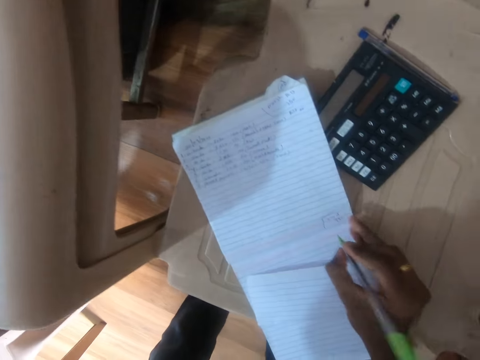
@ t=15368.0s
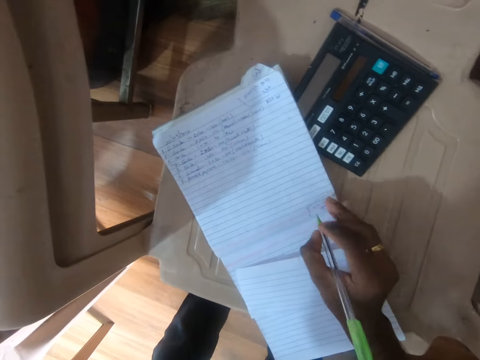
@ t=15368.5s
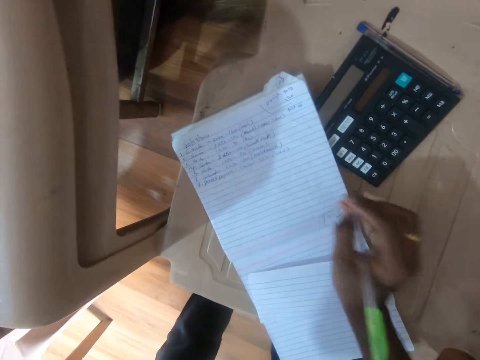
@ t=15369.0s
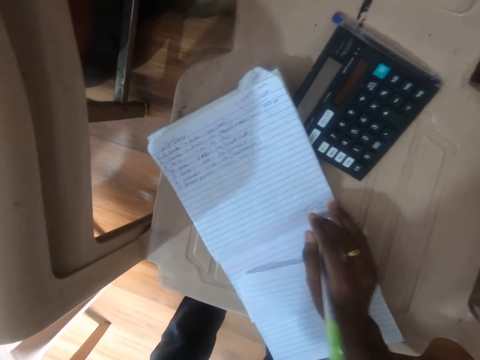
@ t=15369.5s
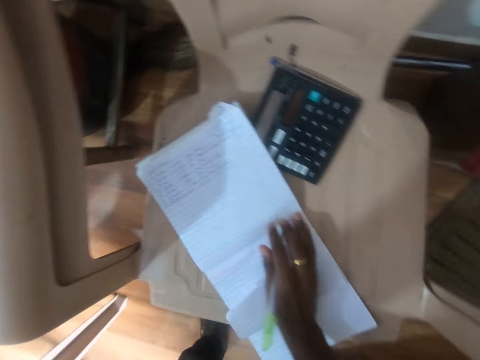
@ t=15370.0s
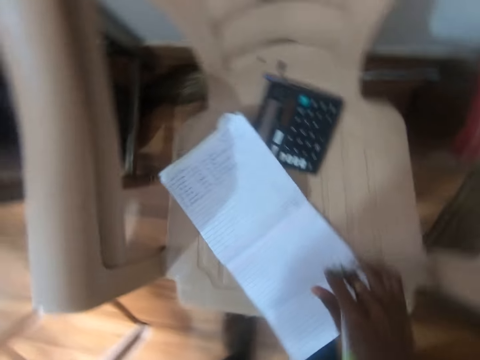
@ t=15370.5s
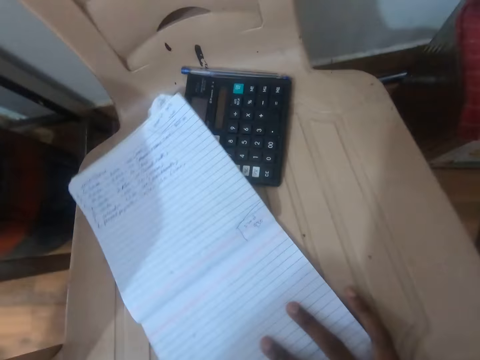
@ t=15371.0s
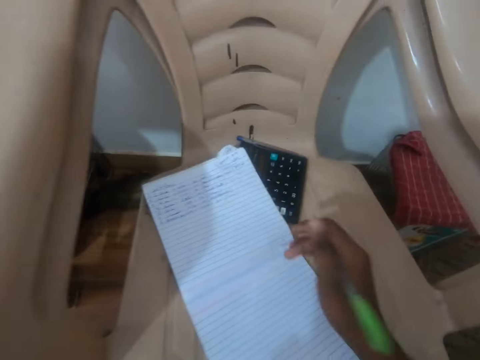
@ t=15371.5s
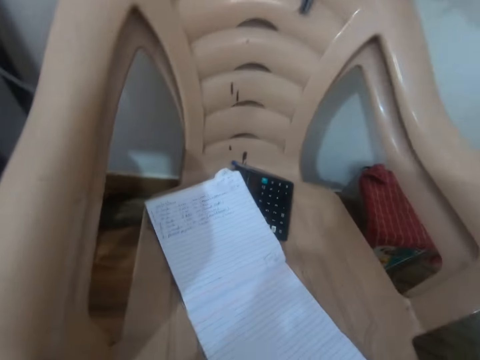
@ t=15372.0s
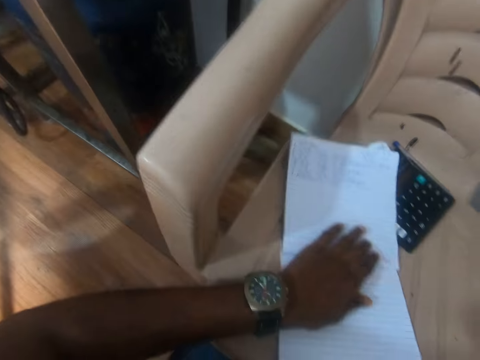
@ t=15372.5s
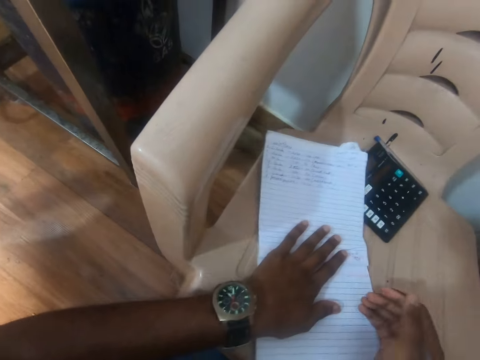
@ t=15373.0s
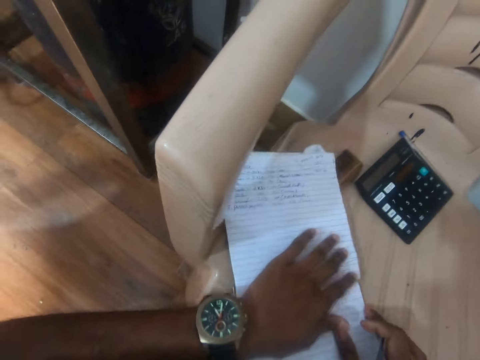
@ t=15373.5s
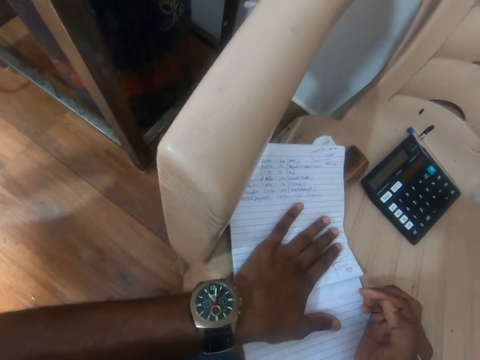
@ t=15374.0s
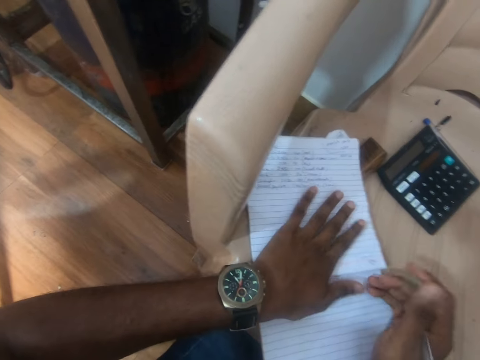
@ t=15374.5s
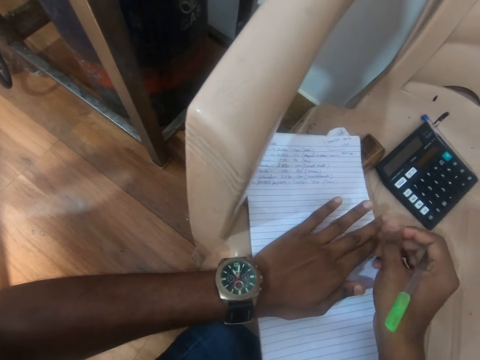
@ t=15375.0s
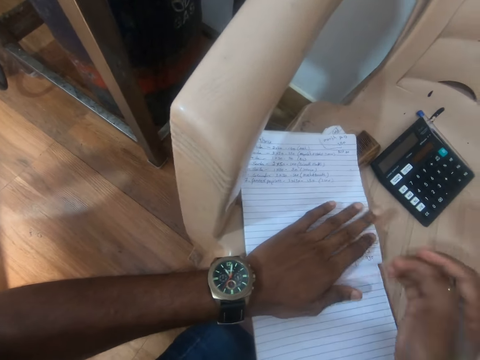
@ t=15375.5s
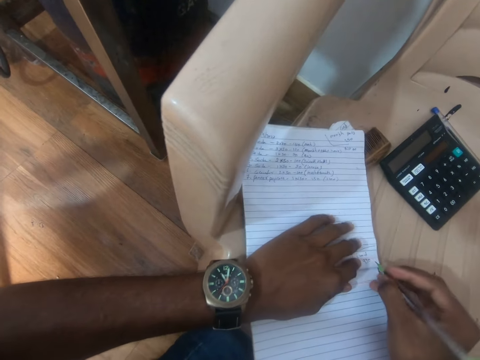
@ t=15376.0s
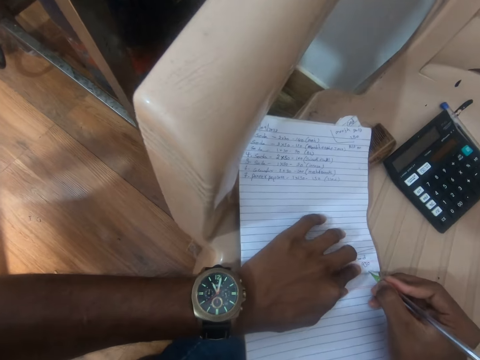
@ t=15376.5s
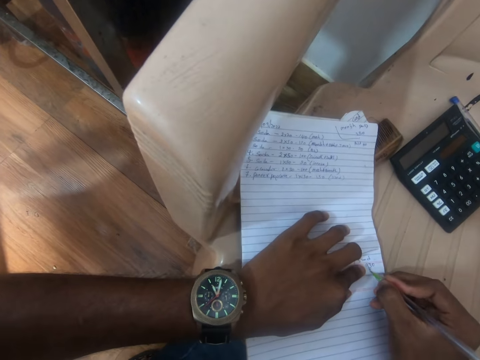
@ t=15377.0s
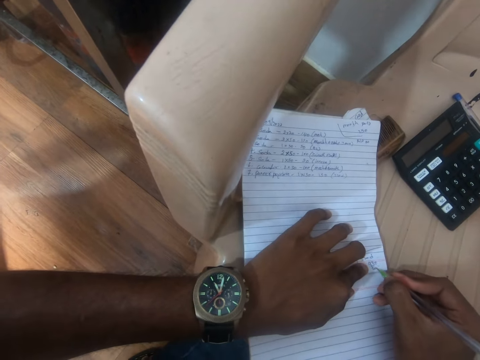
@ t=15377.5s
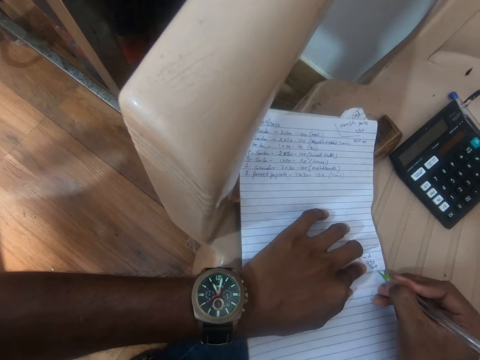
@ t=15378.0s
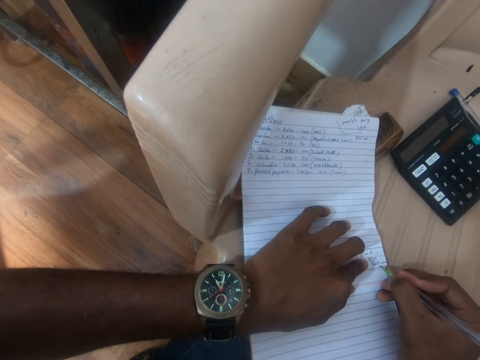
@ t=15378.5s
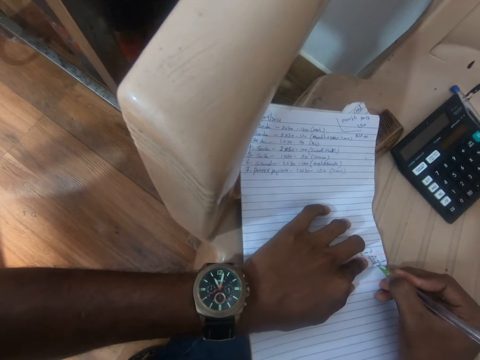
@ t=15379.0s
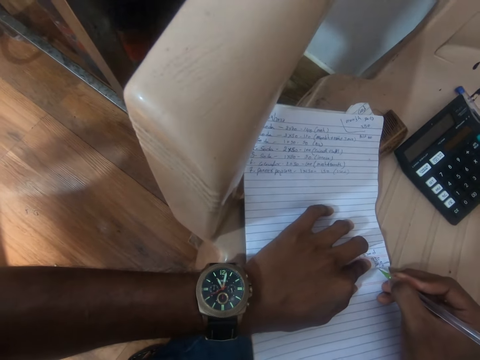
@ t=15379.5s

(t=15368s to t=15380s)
The camera wearer touches on the book with the pen in his right hand. He writes on the book with the pen. He moves the book on the chair with his right hand. He adjusts the book on the chair with his left hand. He rubs his left hand with his right hand. He adjusts the book on the chair with his left hand. He writes on the book with the pen in his right hand.

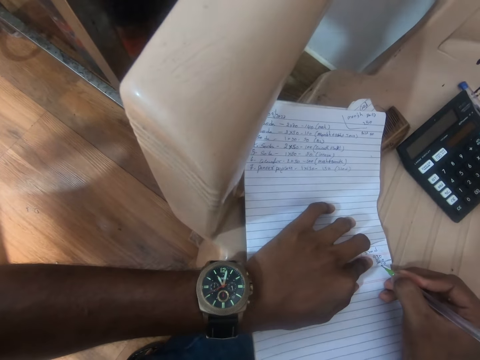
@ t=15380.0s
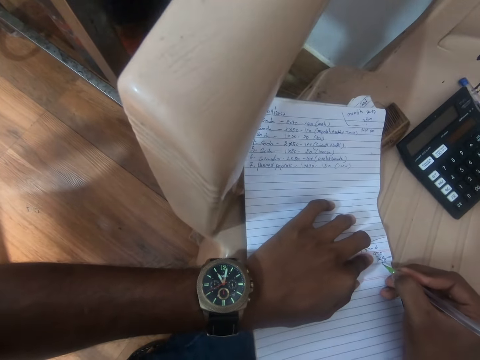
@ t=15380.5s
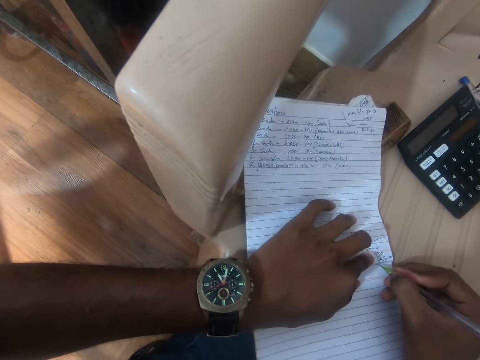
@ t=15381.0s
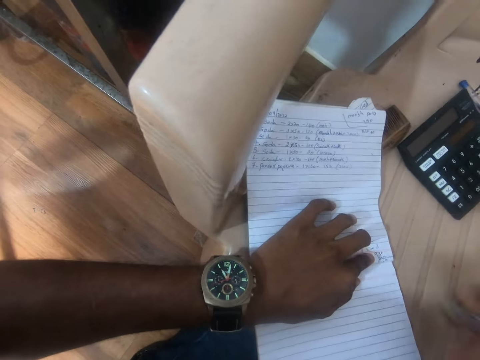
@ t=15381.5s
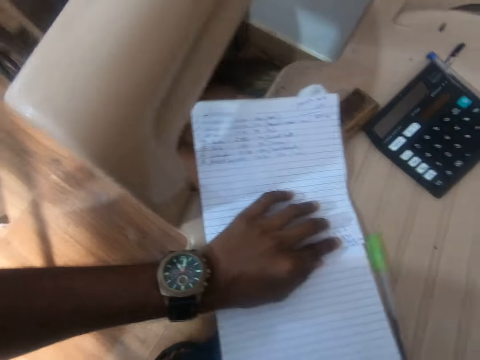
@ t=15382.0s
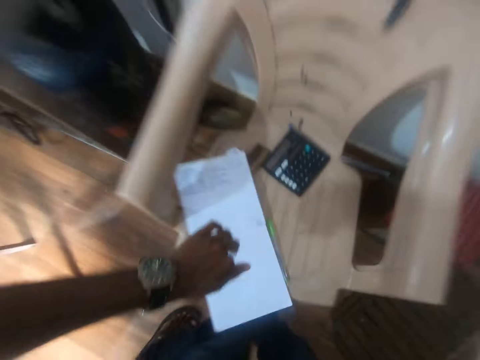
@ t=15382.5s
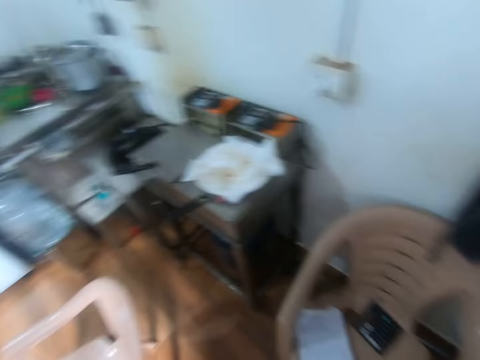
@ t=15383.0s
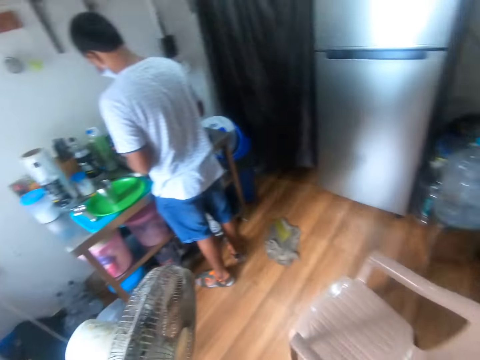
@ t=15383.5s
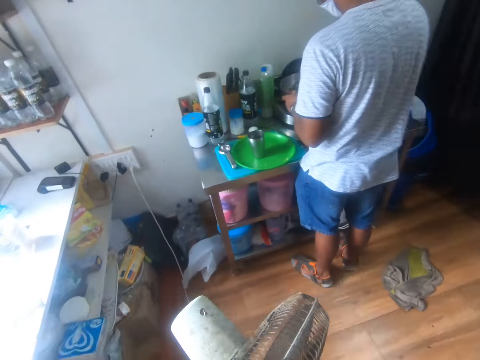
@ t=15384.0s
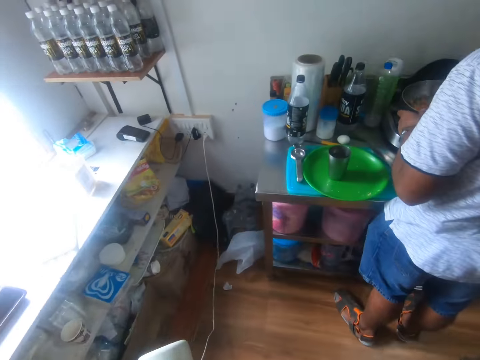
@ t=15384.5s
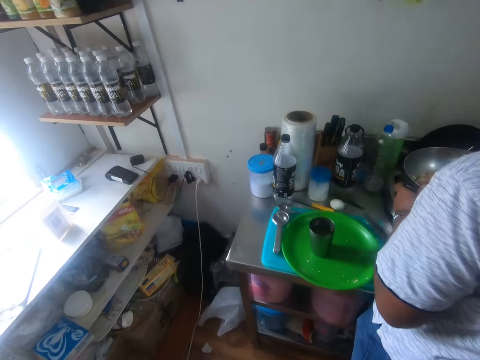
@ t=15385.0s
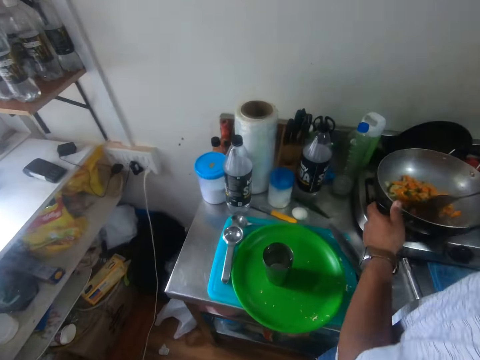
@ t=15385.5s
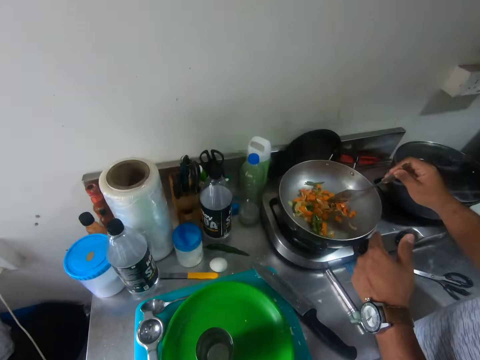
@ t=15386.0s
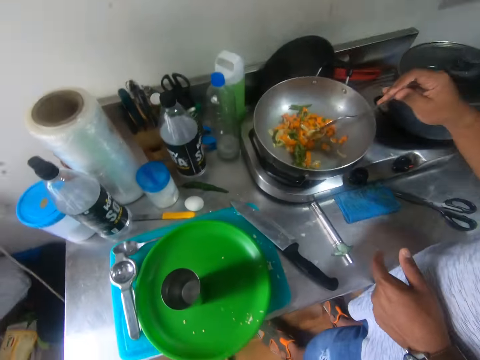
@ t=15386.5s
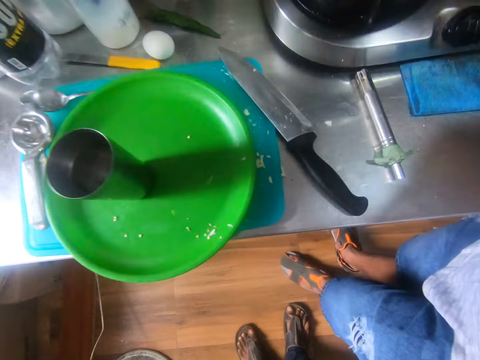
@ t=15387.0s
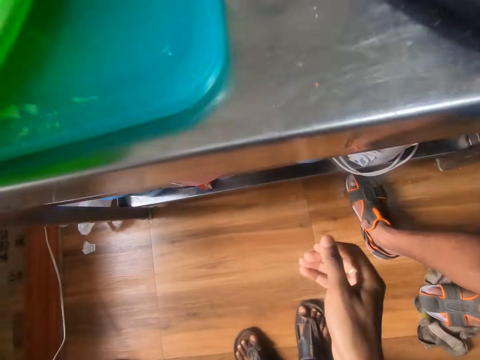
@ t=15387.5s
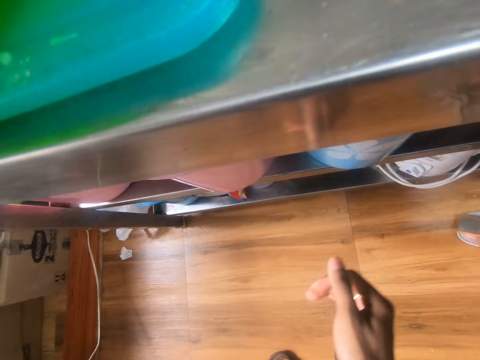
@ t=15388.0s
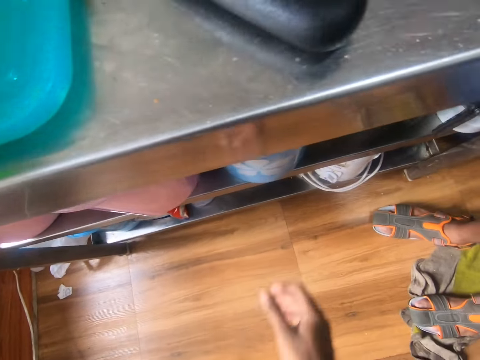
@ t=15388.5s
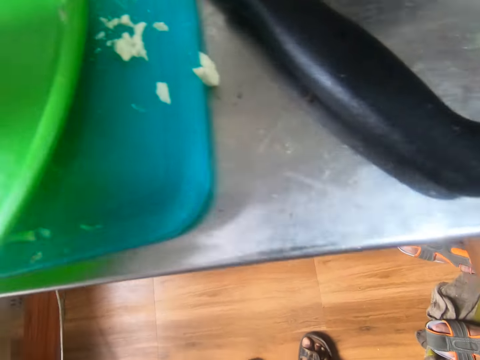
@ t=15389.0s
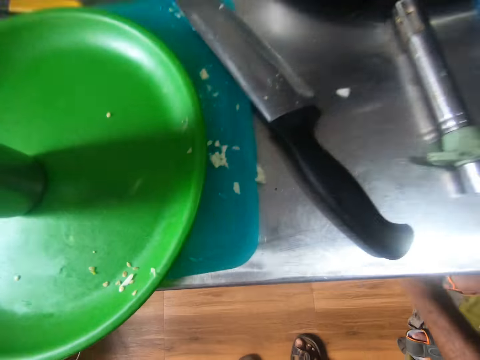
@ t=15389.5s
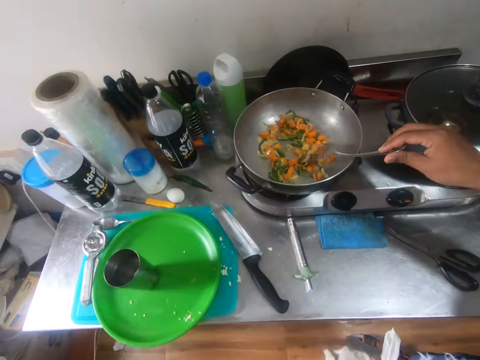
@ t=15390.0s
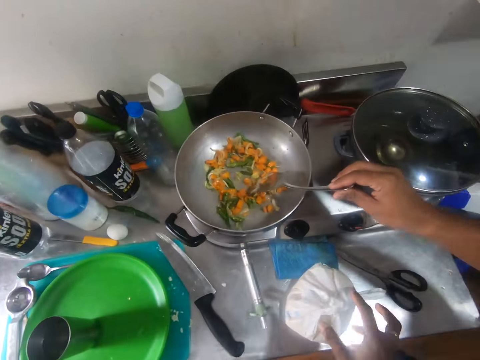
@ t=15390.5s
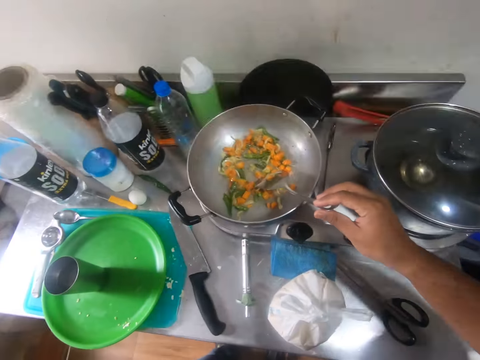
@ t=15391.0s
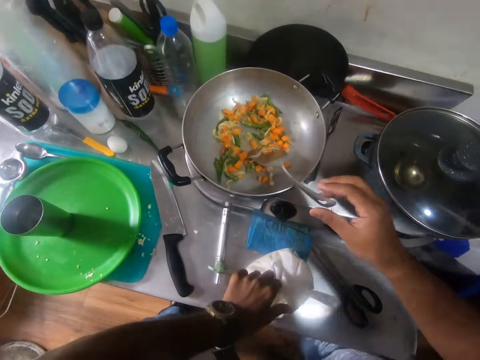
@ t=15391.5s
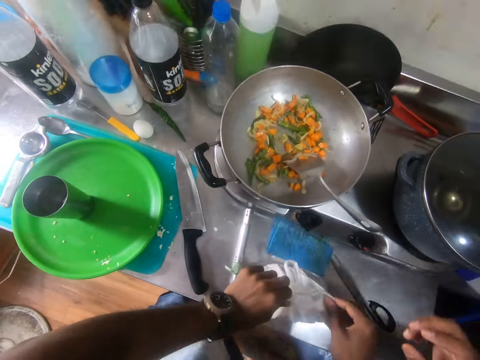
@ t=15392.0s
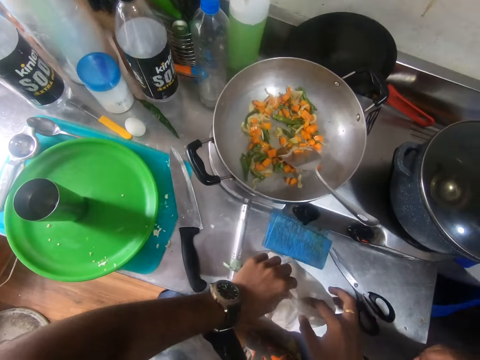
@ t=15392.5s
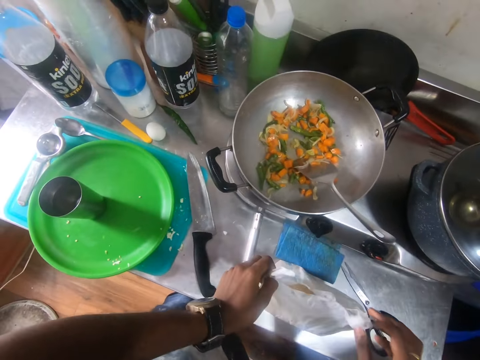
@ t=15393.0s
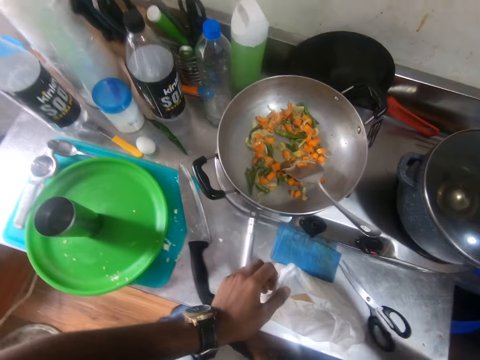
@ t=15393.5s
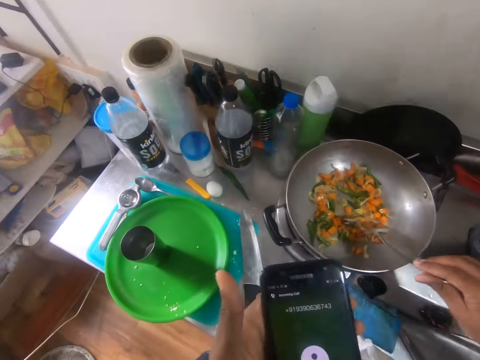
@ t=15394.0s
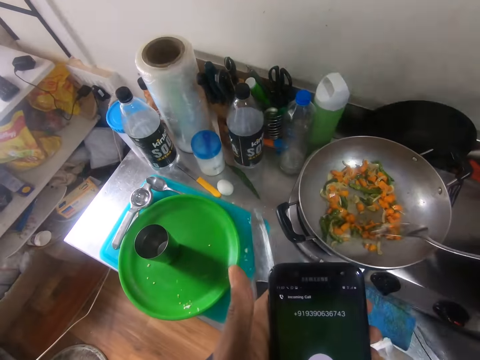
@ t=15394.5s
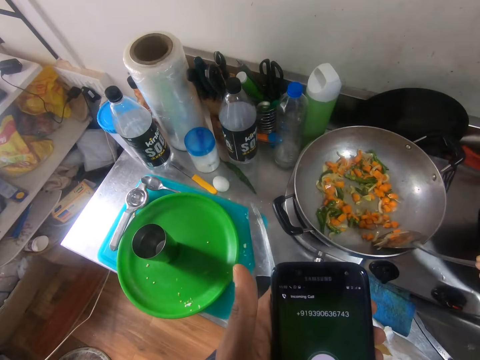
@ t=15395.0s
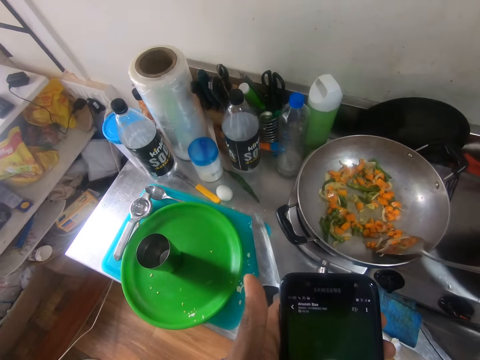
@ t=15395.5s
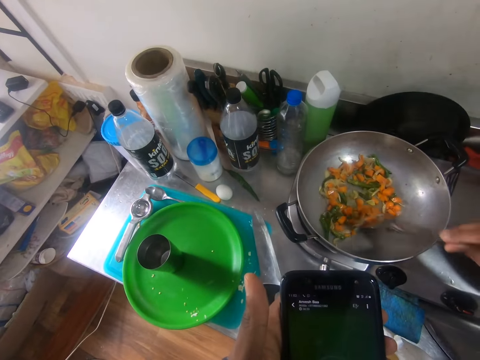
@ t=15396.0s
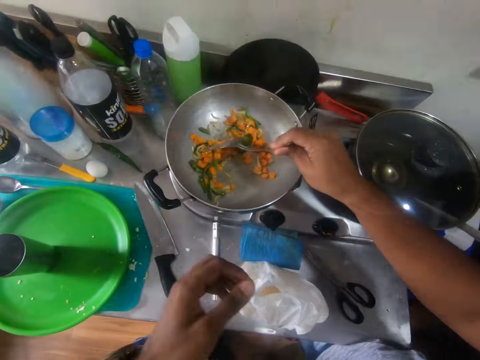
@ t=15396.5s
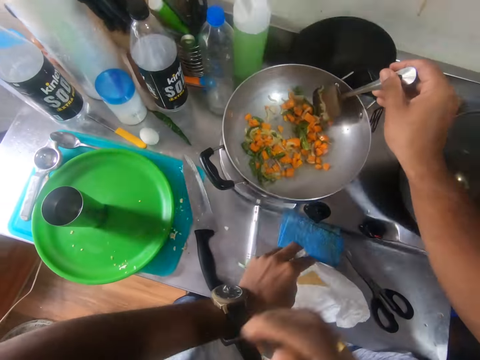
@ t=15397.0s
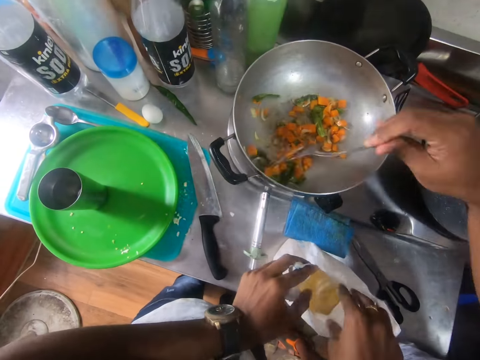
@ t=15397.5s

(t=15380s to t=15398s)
The camera wearer places the phone on the table. He drops the pen in his right hand on the chair. A man mixes vegetables in a pot on a cooker on the table with the spatula in his right hand. The camera wearer picks up a polythene bag of rice from a shelf of the cabinet with his right hand. He places the polythene bag of rice on the table with his right hand. He opens the polythene bag of rice on the table with his hands. He operates the phone in his hands. He looks at the phone in his hand. He opens the polythene bag of rice on the table with his hands.
